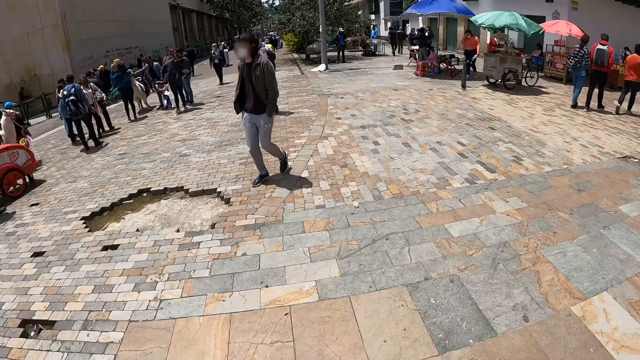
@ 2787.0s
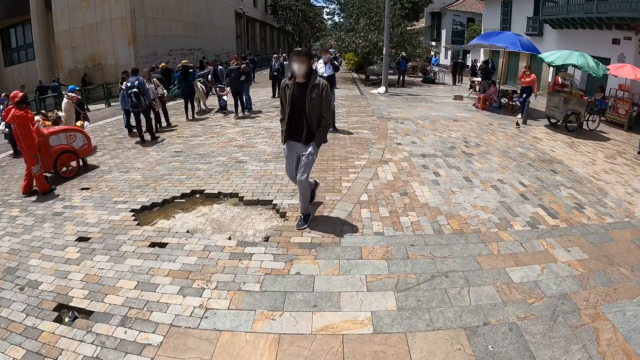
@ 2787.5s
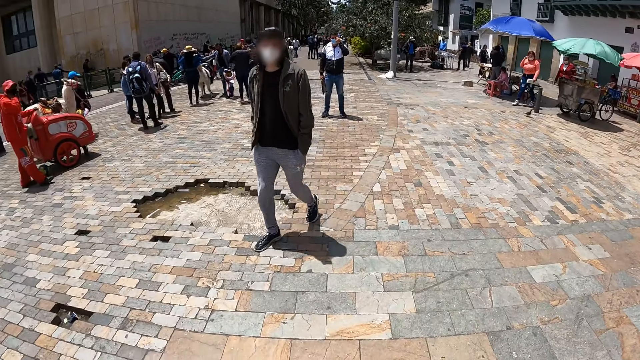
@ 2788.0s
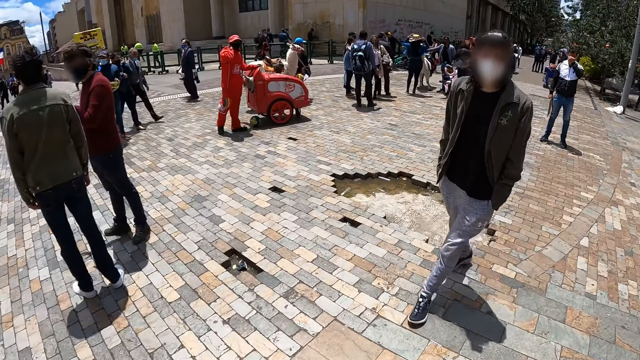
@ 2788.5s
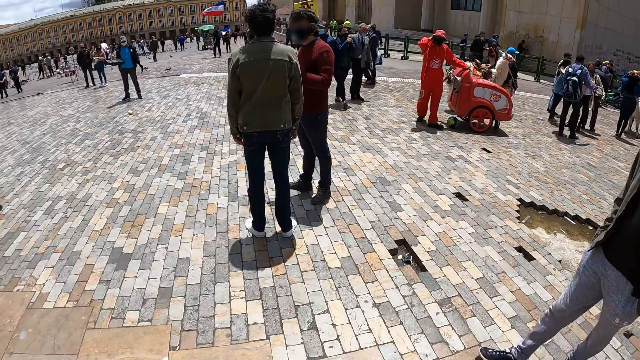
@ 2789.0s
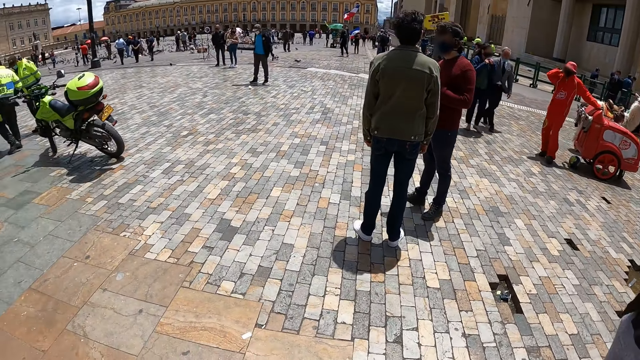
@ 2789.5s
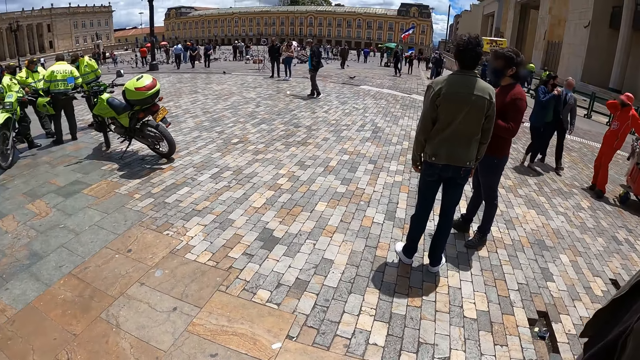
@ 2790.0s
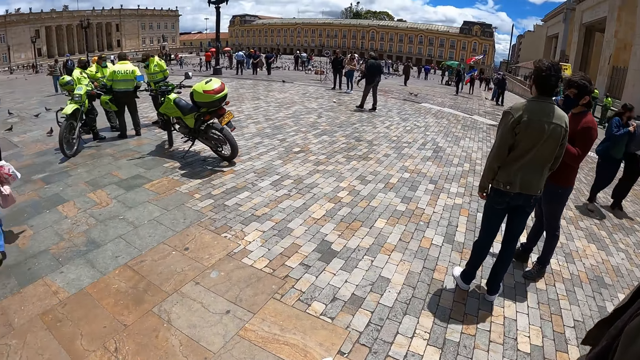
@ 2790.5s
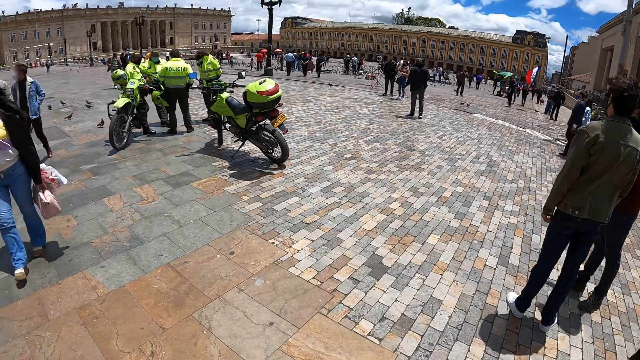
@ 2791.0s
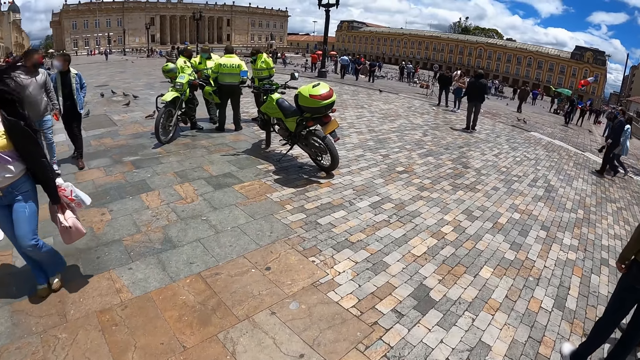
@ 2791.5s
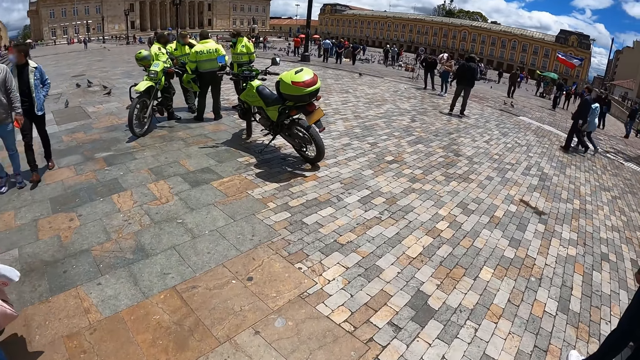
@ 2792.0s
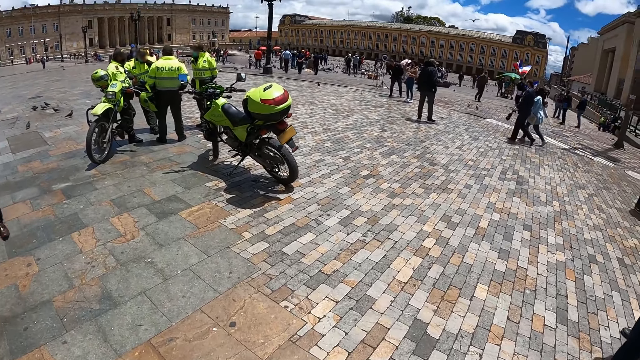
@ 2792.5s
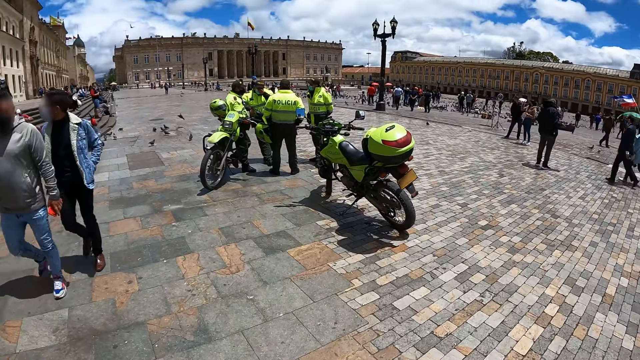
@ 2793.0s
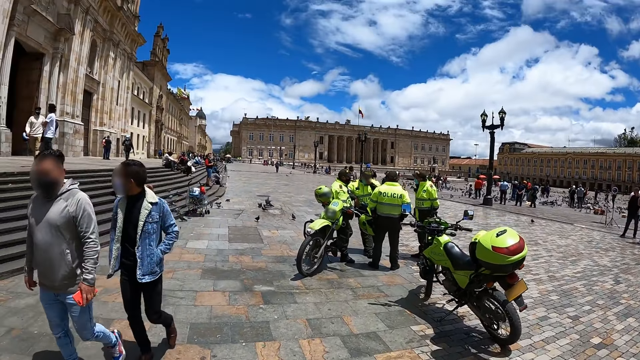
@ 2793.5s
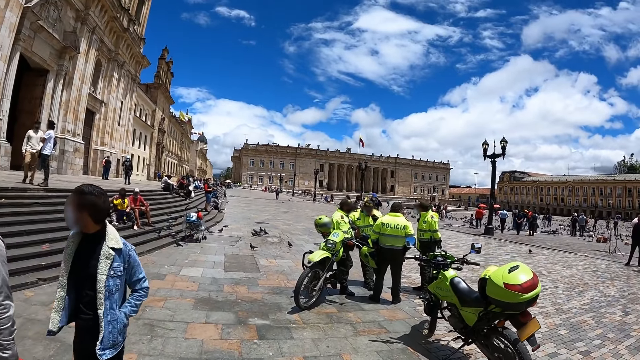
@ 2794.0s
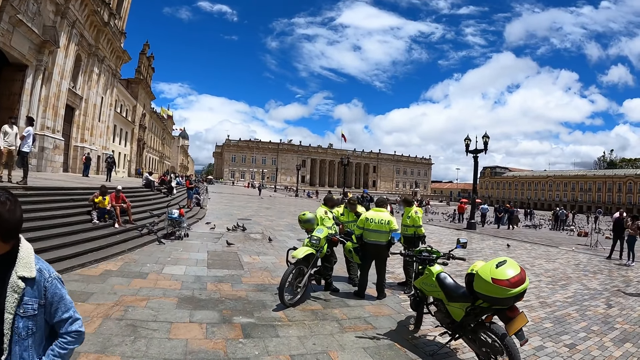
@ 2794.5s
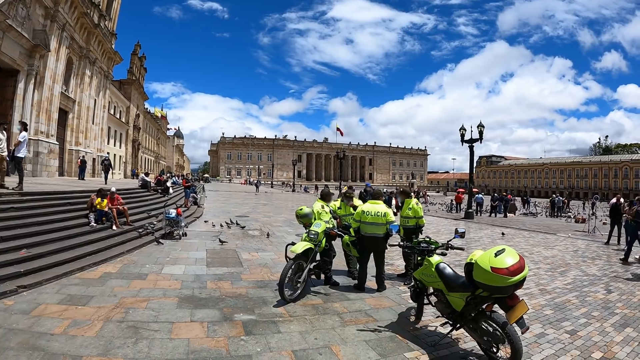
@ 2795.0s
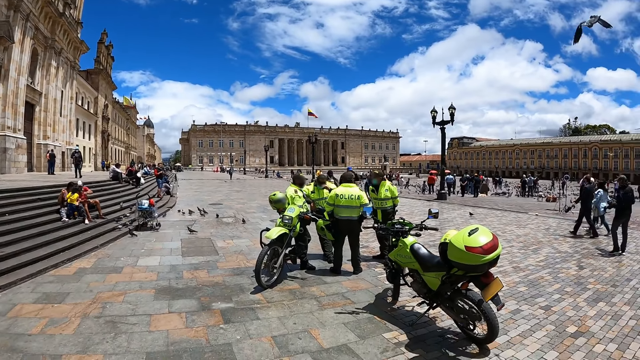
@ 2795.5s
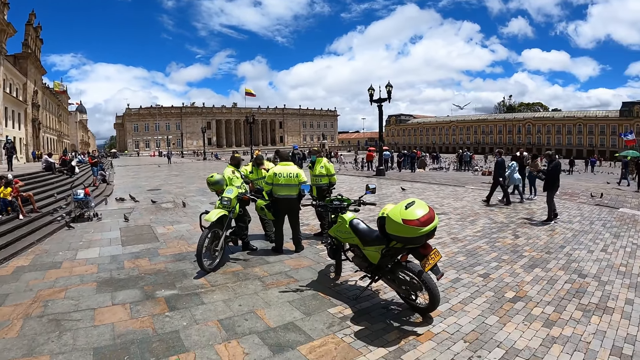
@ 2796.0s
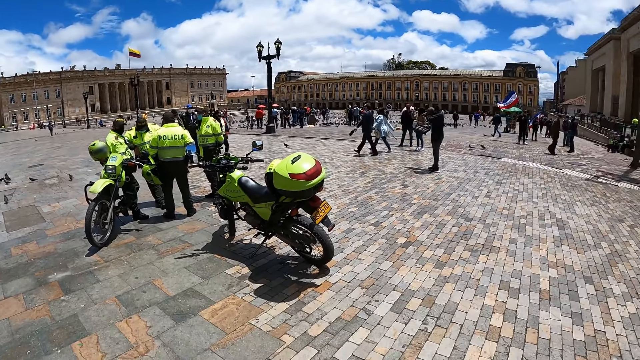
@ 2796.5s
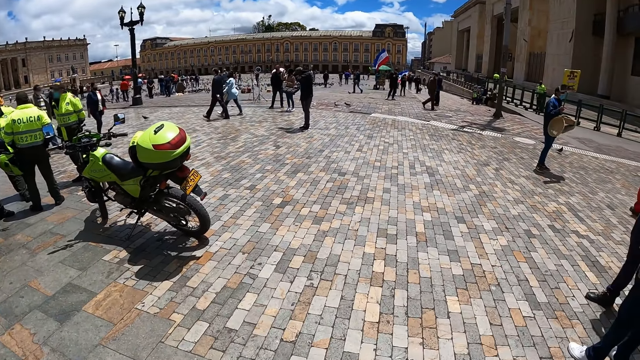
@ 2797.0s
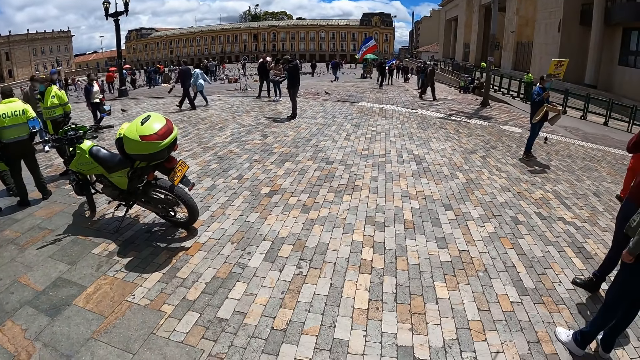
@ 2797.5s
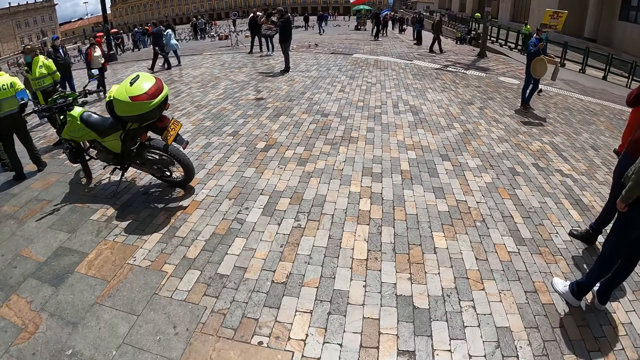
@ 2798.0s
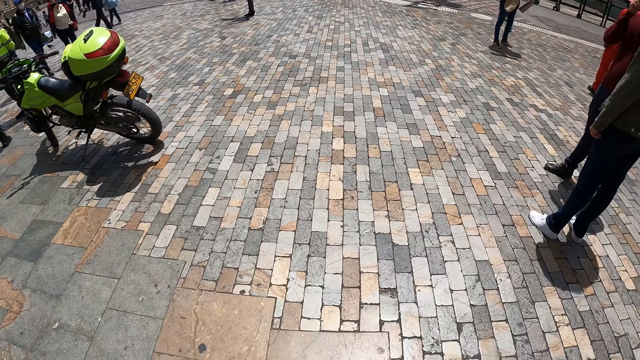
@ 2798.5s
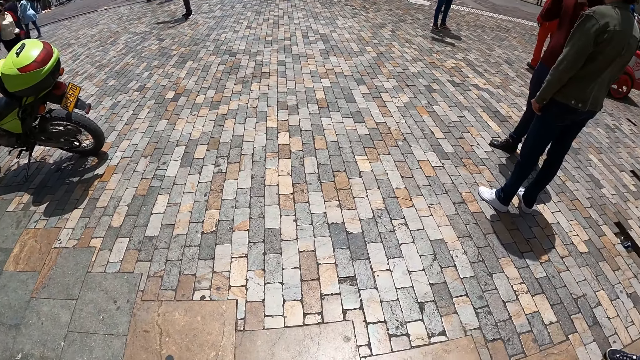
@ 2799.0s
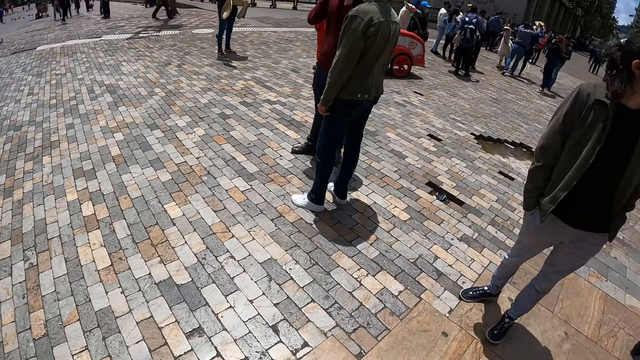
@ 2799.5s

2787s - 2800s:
The camera wearer stands on the road. They look around.

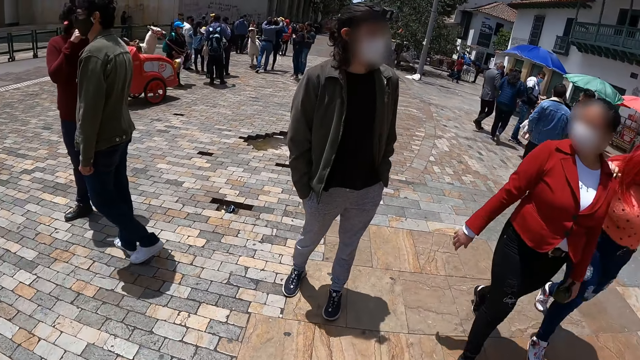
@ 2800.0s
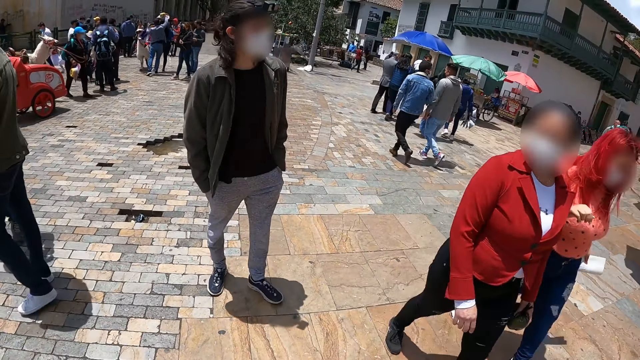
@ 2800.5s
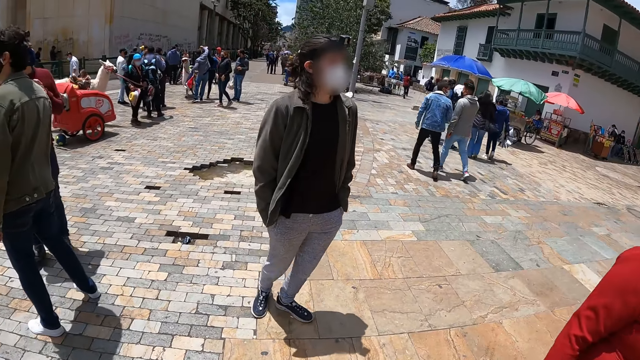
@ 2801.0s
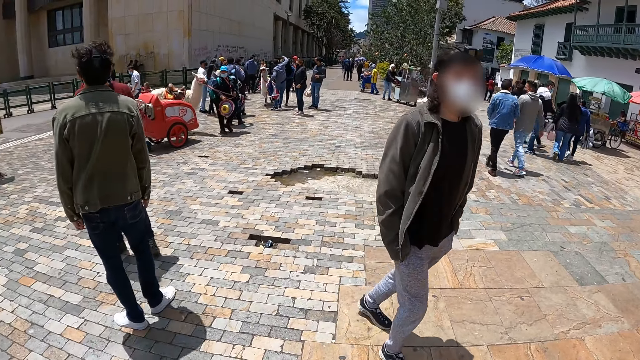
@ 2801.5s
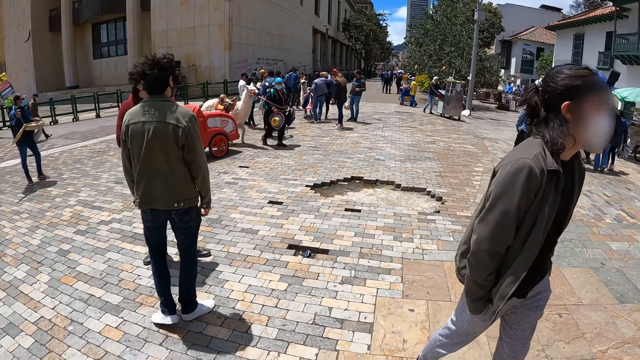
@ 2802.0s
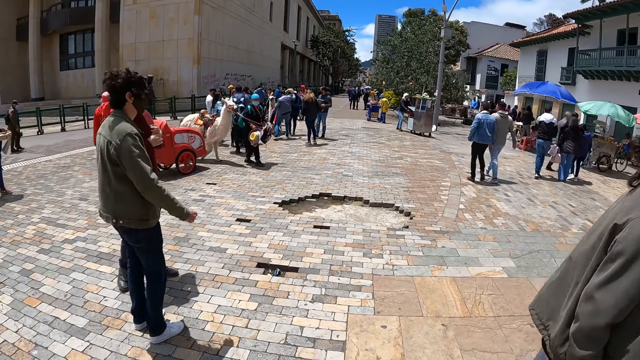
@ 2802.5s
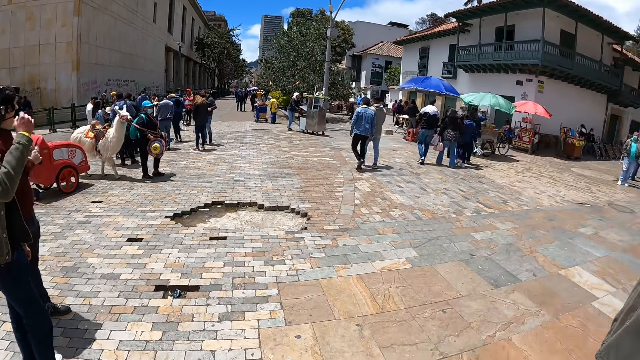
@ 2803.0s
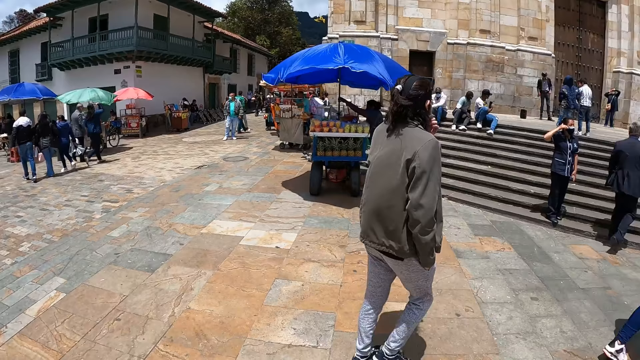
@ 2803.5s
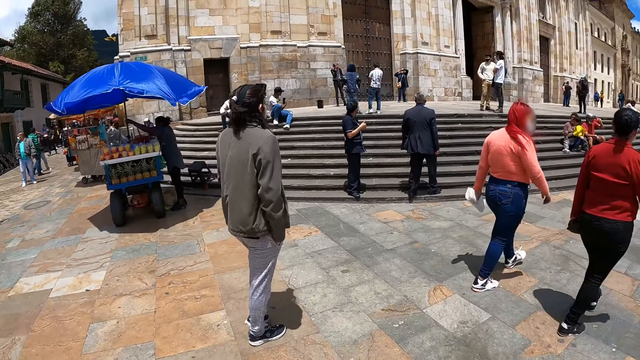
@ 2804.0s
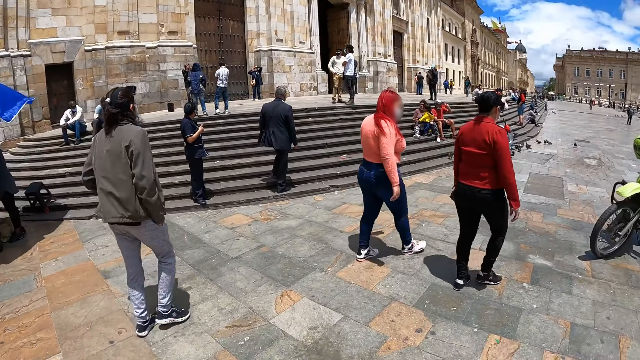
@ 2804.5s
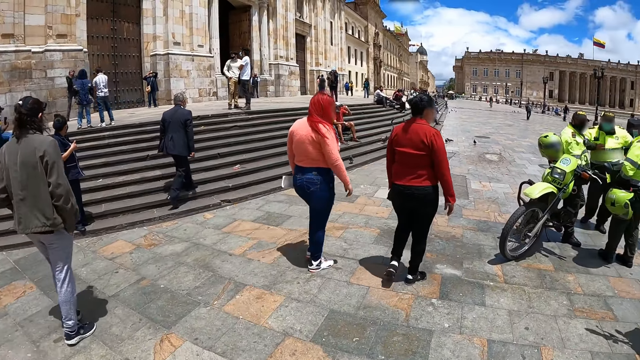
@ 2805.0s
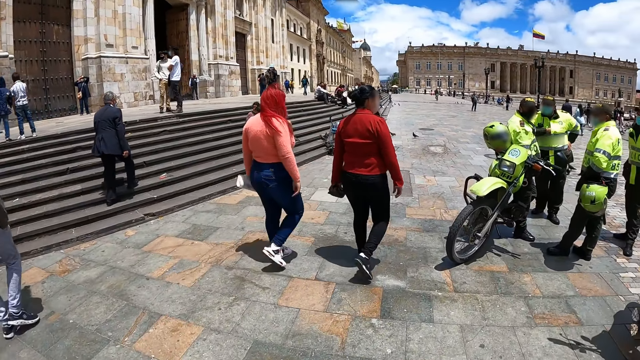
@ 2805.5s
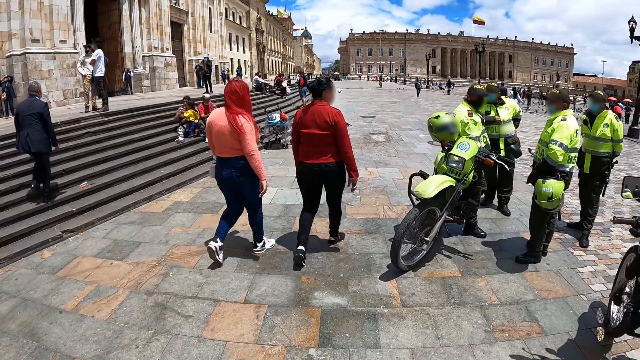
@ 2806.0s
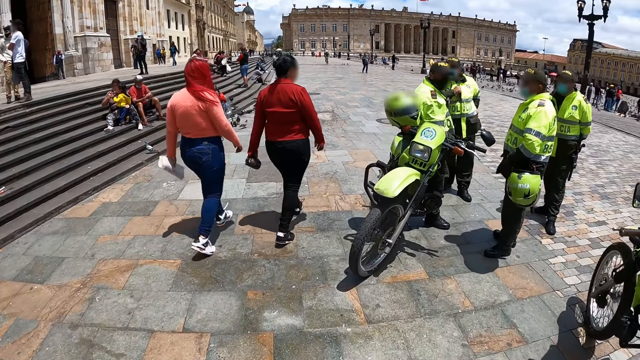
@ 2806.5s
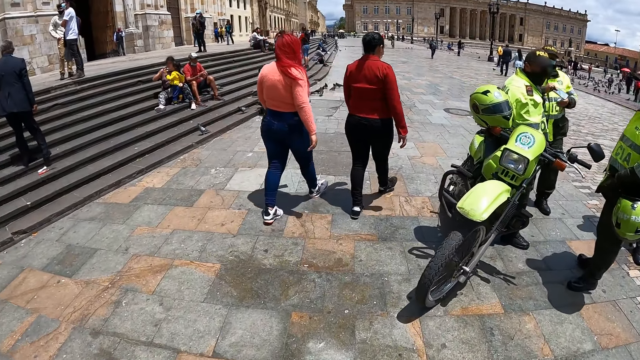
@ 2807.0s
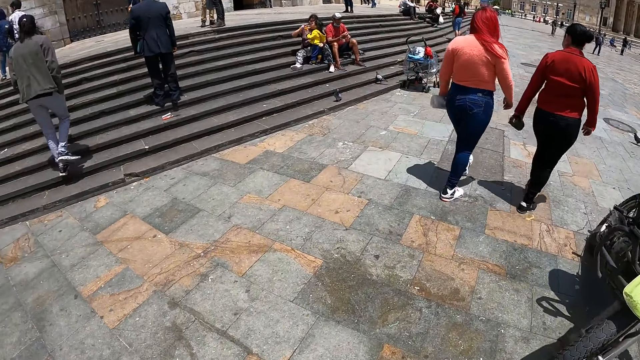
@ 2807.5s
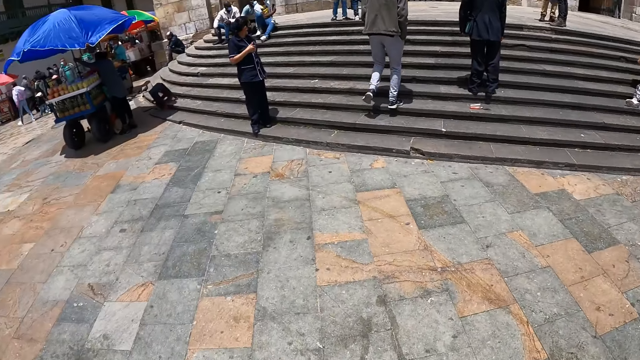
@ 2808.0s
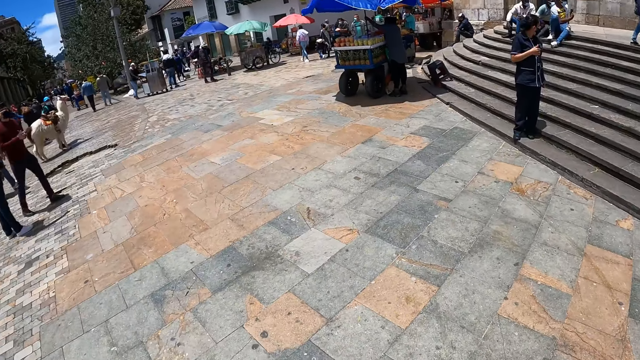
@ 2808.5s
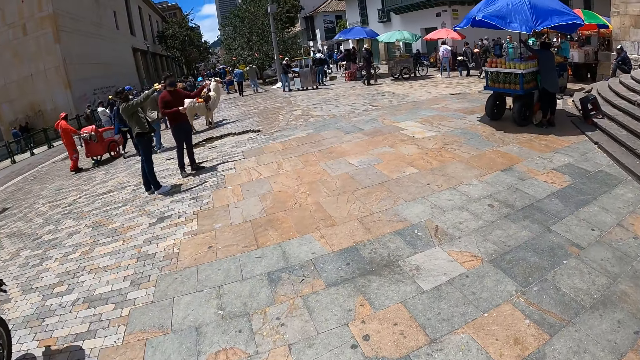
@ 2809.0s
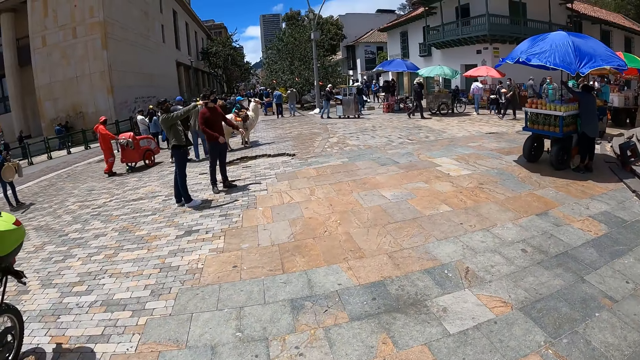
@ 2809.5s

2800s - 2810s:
The camera wearer walks on the road. They look around.
